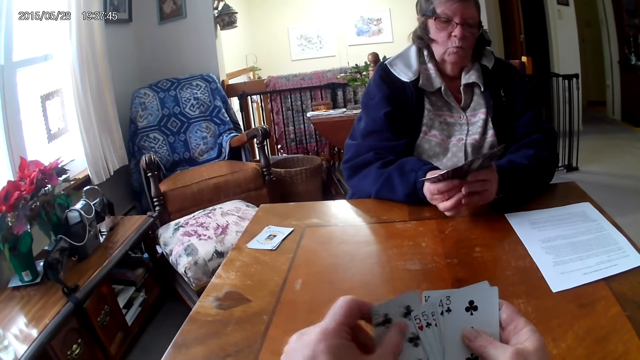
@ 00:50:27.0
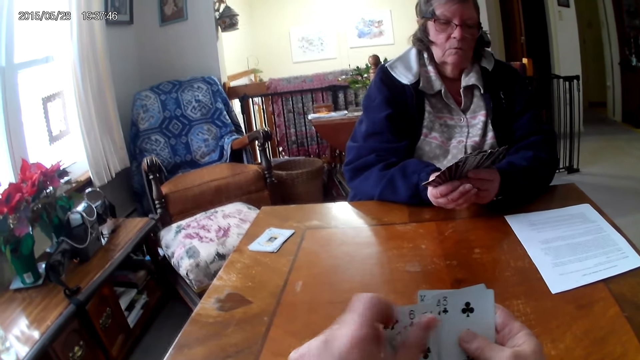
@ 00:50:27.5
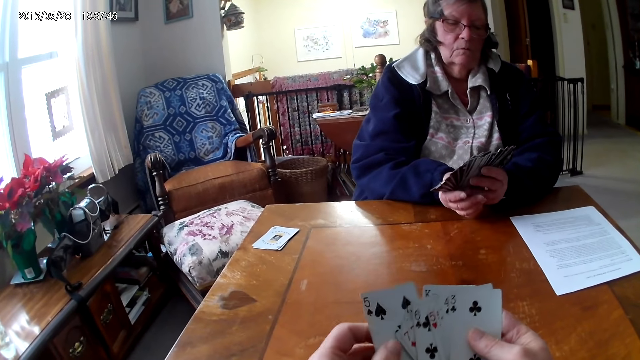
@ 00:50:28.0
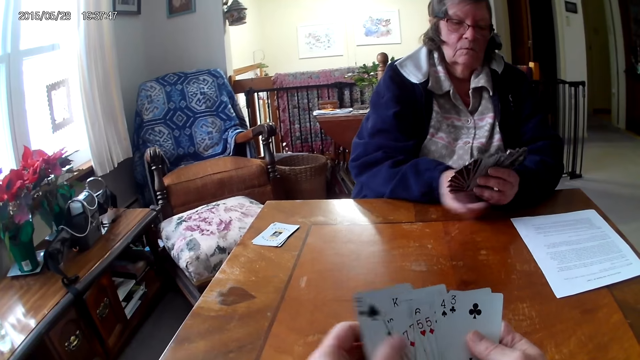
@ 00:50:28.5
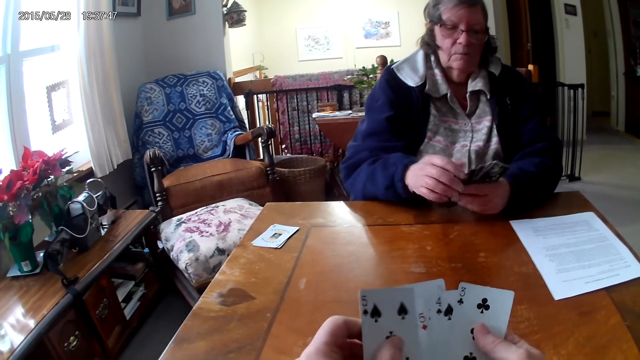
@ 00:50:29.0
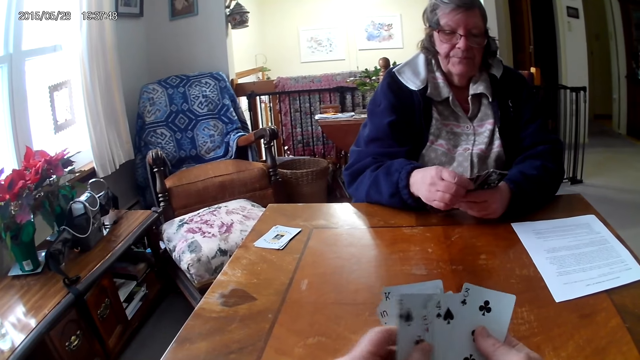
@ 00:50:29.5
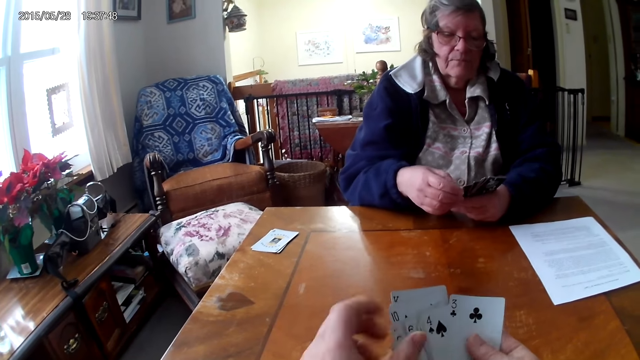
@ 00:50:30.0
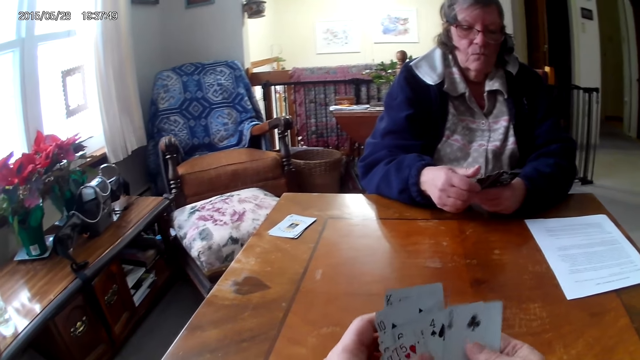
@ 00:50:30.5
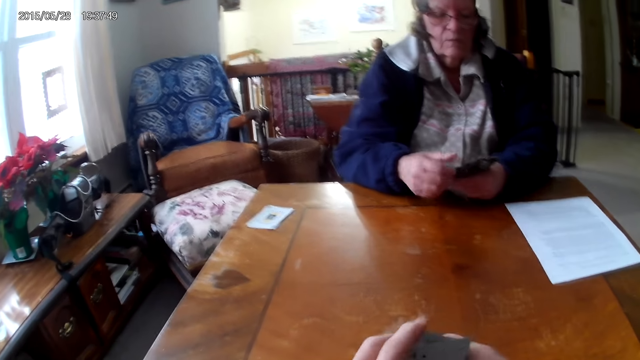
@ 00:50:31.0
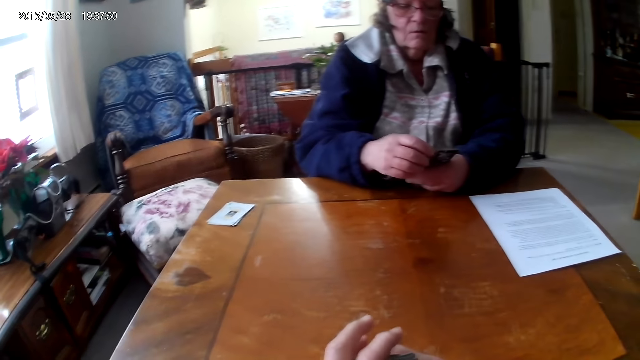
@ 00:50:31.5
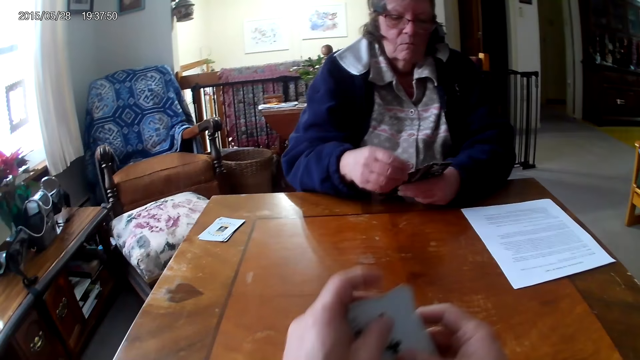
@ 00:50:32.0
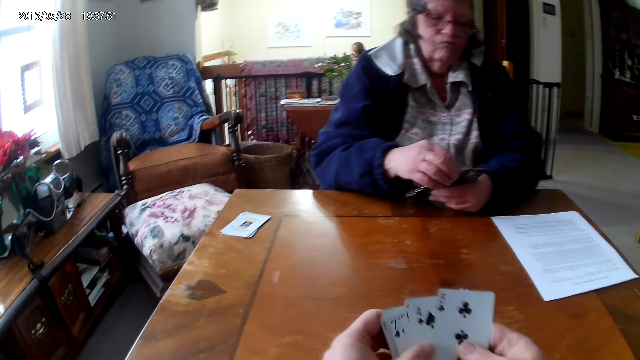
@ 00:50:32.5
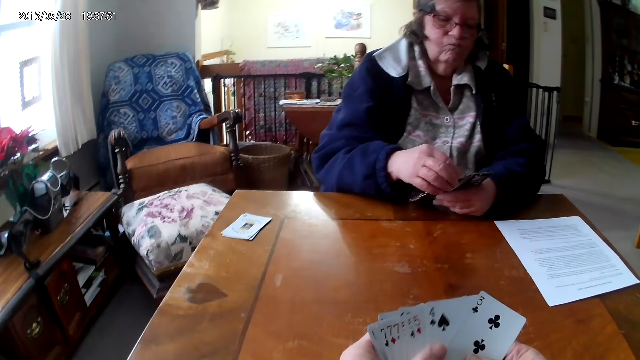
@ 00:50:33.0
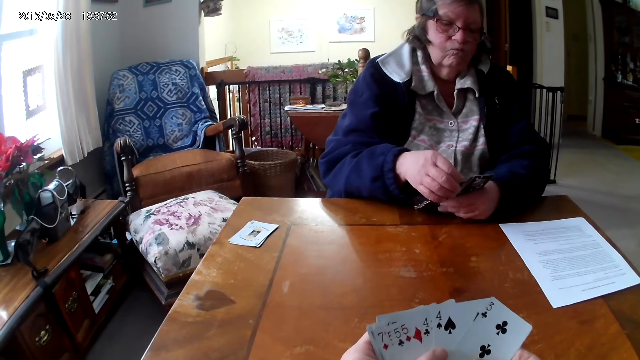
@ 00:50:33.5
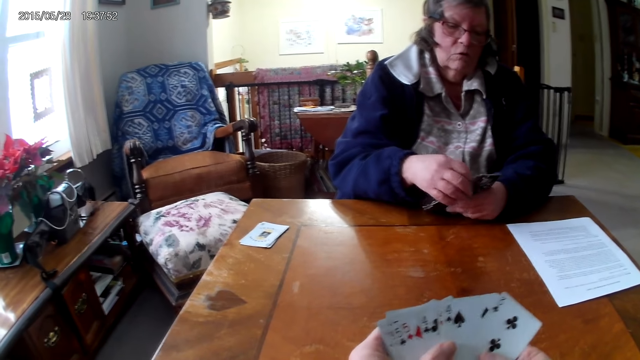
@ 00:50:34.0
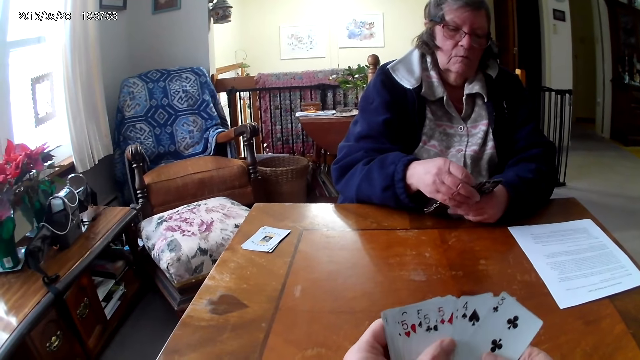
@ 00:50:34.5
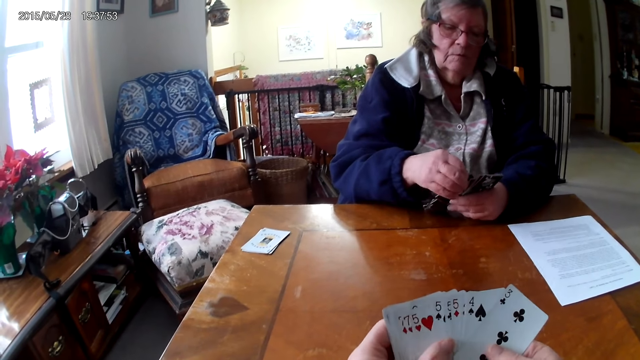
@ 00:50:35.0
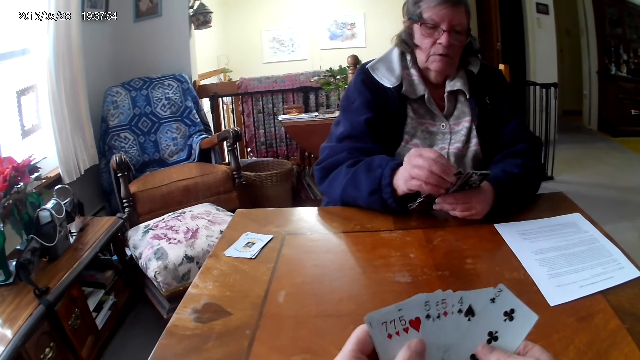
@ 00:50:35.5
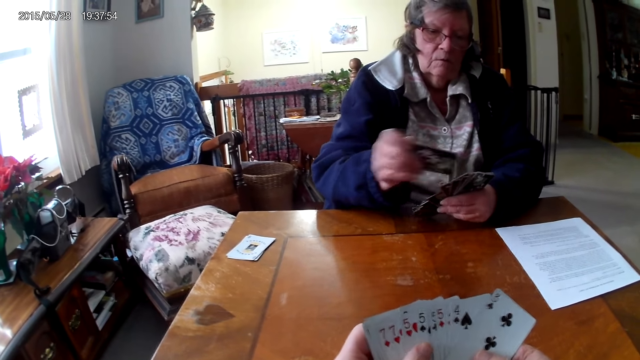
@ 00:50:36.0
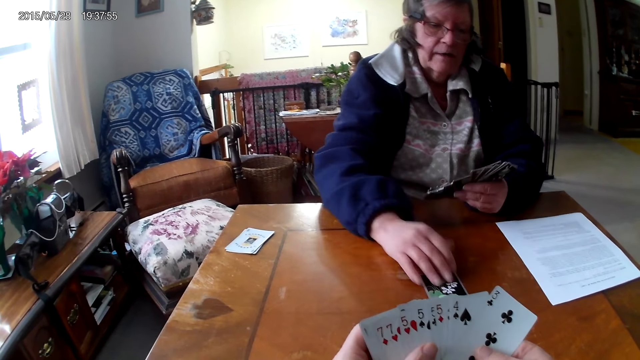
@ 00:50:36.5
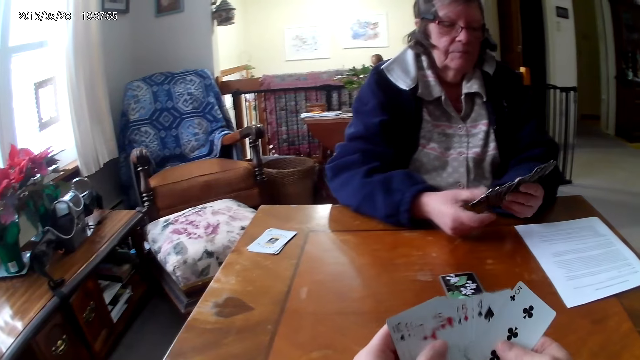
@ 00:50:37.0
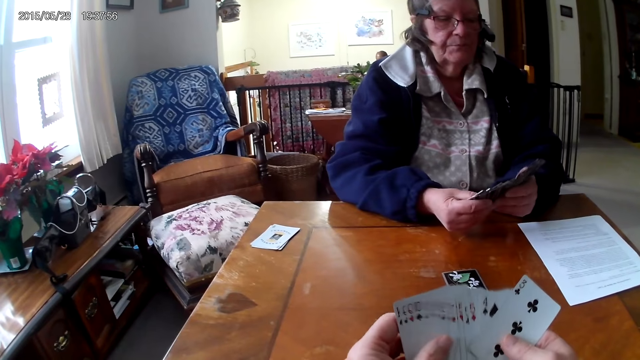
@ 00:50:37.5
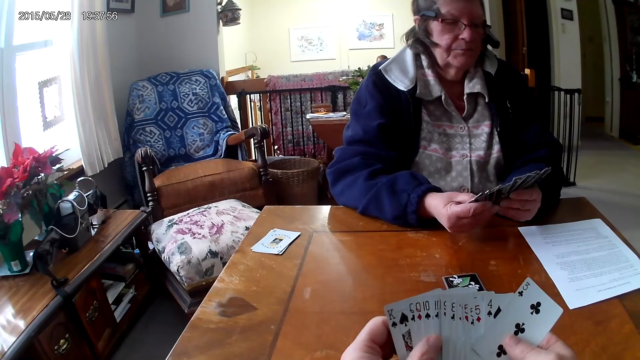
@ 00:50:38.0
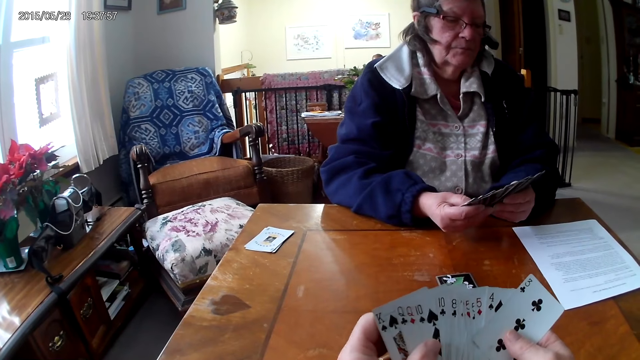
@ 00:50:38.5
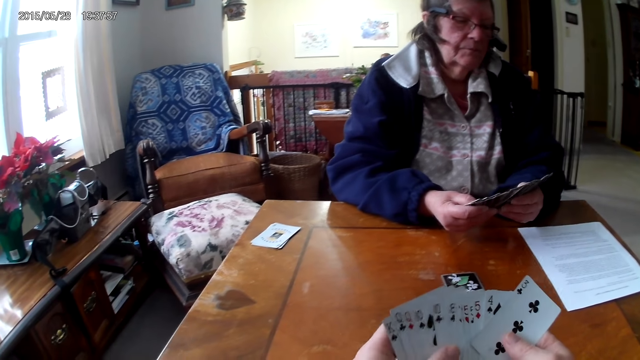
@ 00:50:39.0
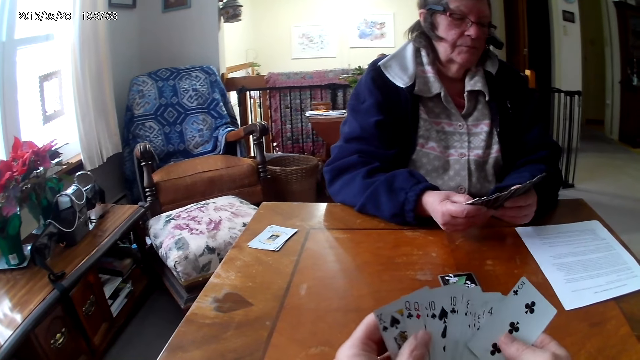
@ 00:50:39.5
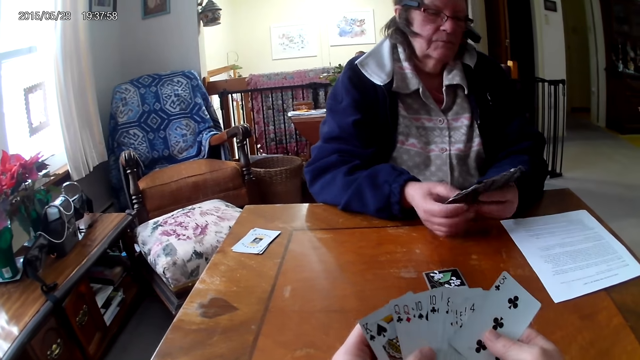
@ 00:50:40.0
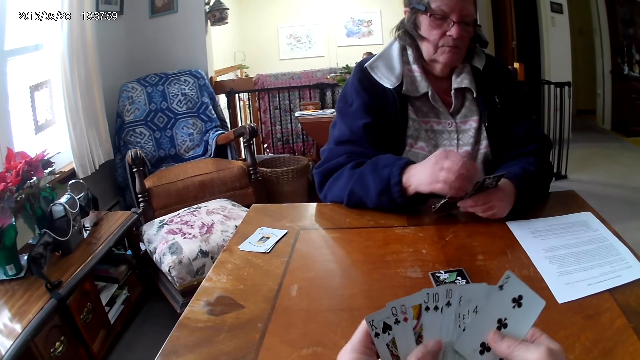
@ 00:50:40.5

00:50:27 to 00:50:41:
The camera wearer arranges the cards on his hands. A woman puts a card on the table.

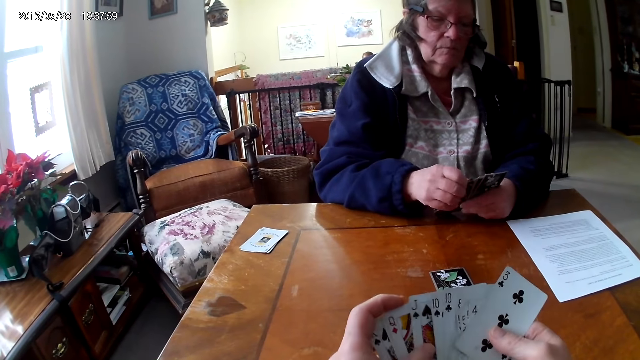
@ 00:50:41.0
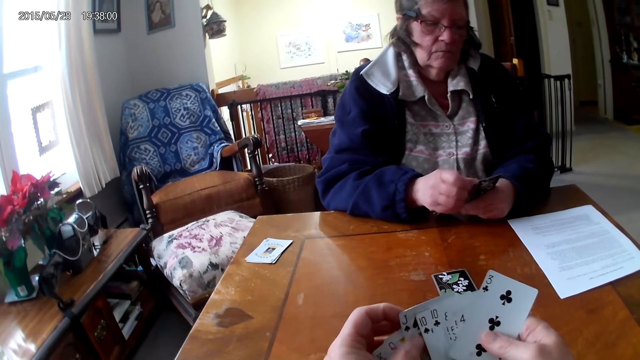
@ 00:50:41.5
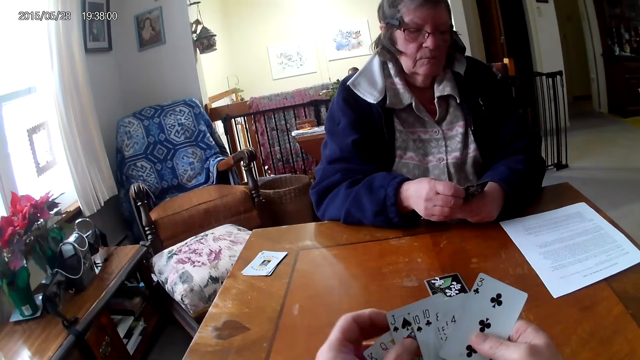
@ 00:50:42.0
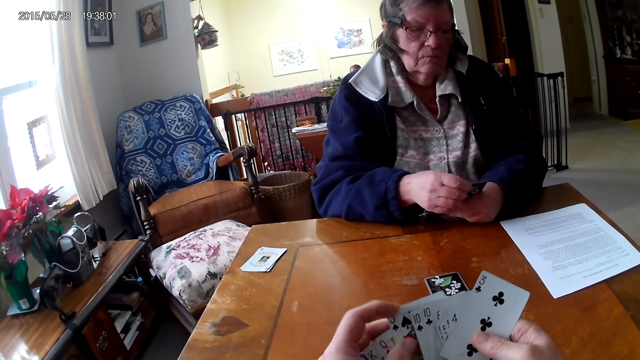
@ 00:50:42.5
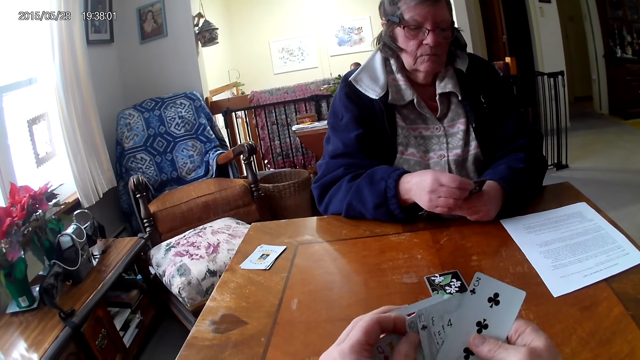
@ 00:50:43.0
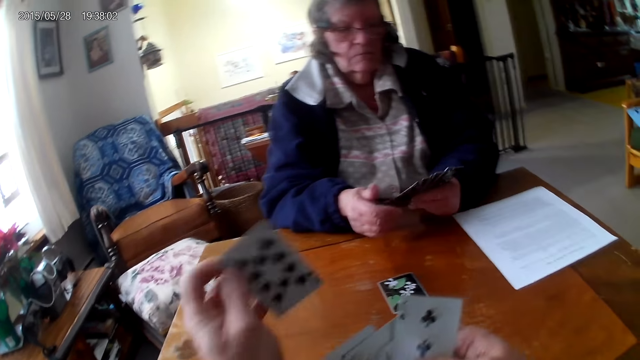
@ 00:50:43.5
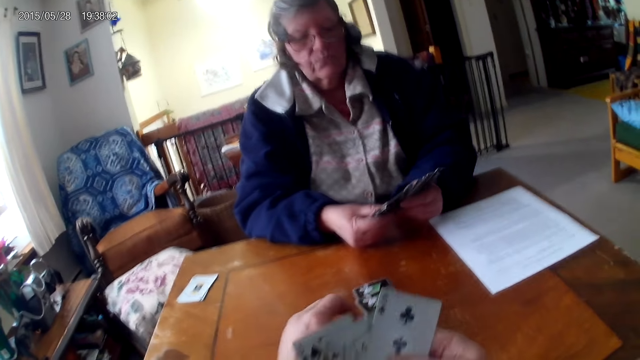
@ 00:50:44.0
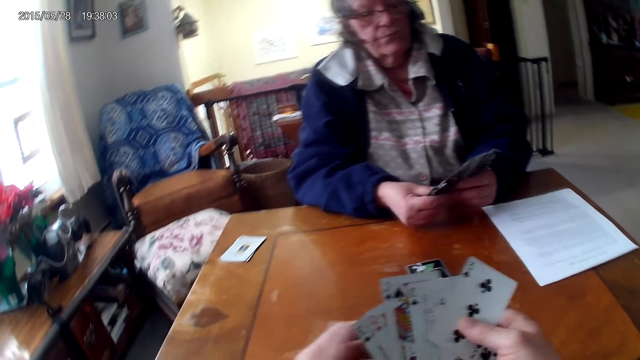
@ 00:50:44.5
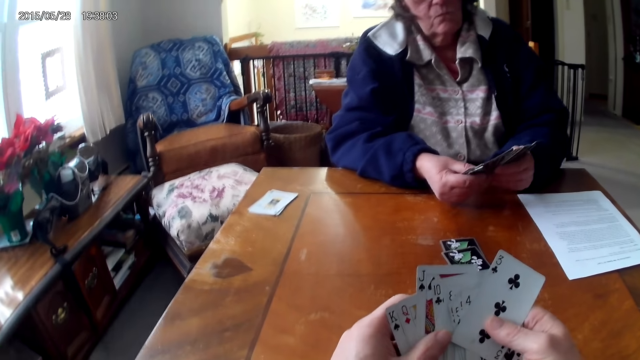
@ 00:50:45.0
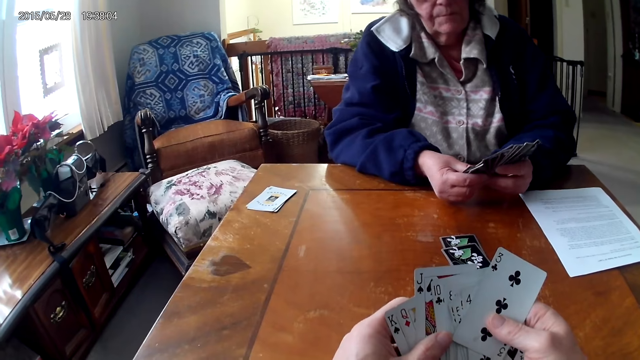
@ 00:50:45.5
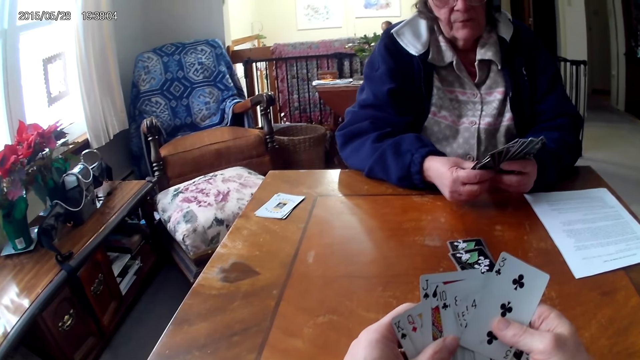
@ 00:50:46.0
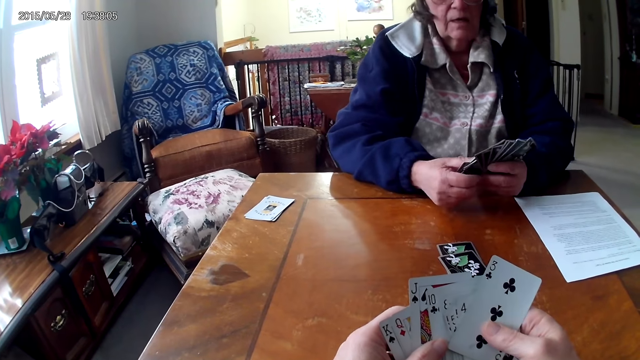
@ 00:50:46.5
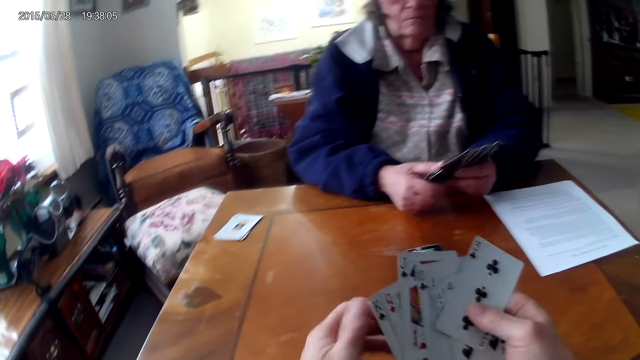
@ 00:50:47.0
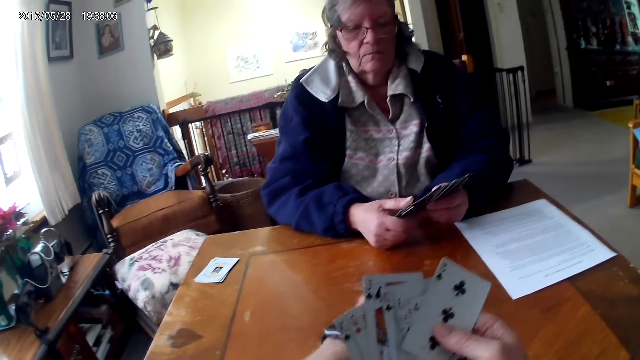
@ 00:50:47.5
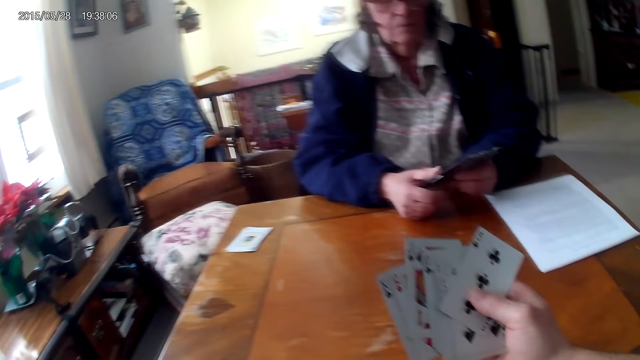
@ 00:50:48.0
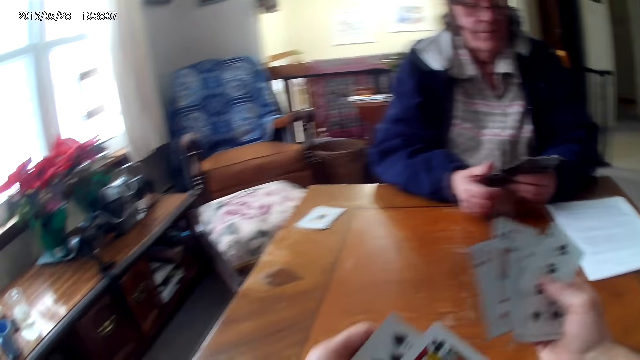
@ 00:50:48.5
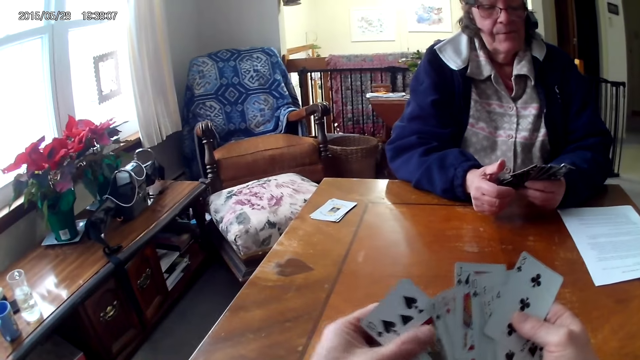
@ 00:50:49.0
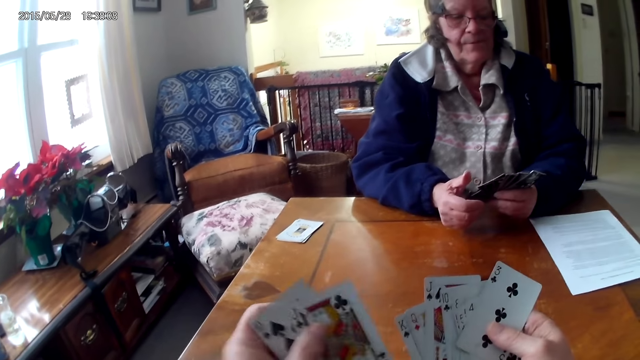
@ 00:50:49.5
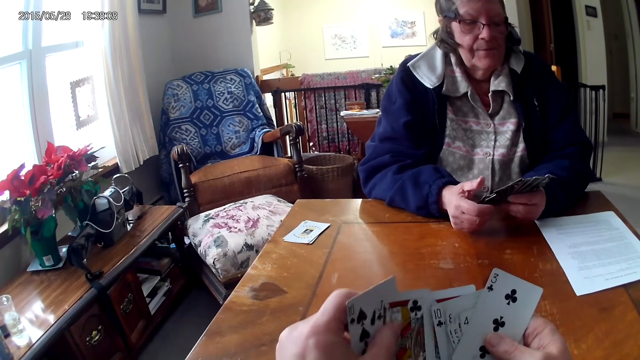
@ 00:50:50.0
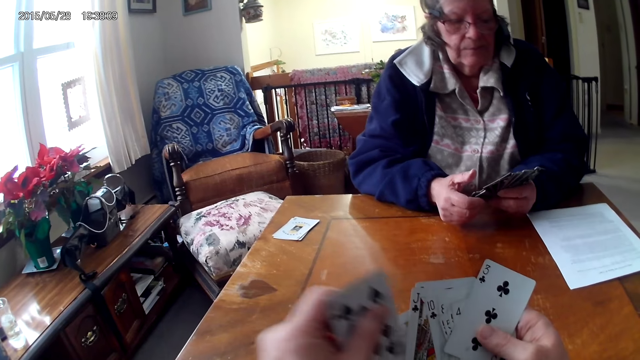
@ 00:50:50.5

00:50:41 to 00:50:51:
The camera wearer puts the cards on the table. They pick the card from the table. They put a card on the table. They arrange the cards.
